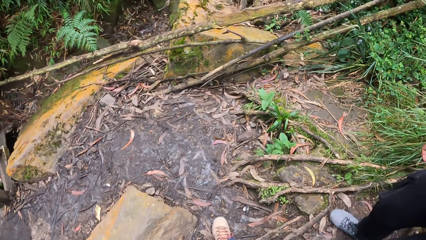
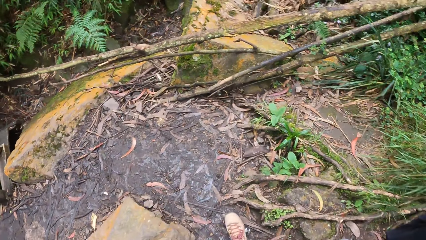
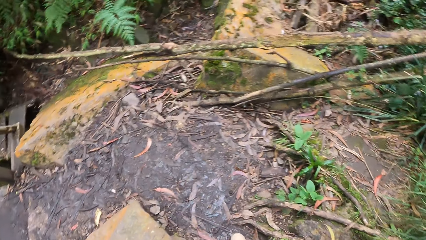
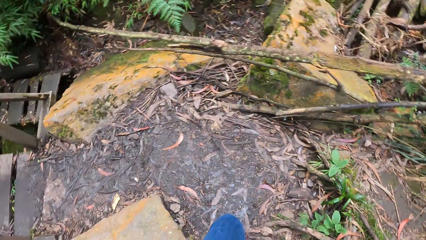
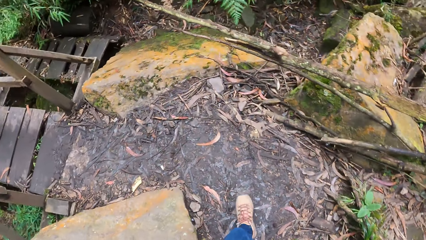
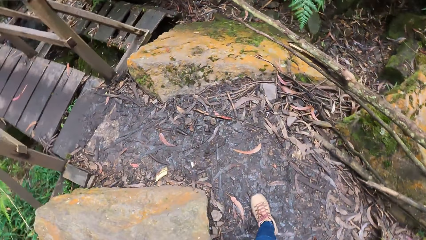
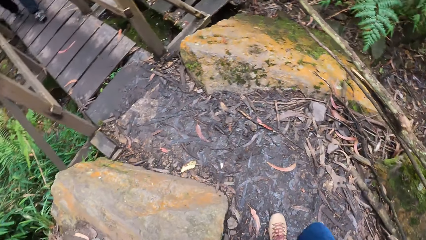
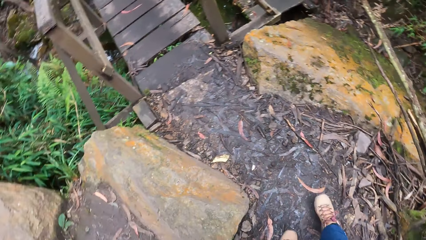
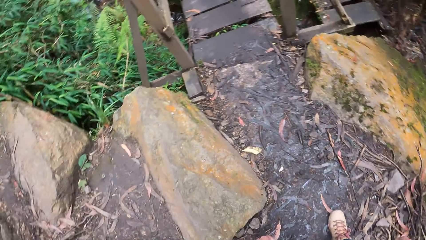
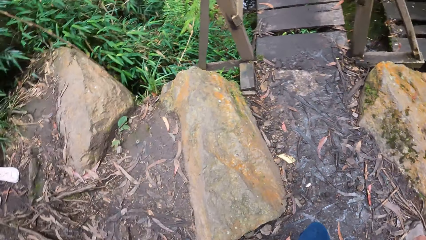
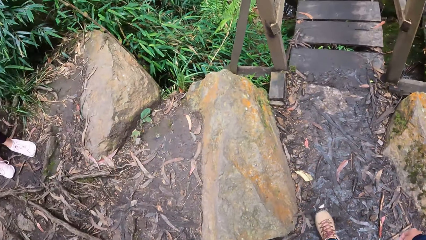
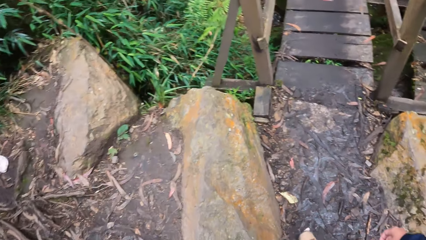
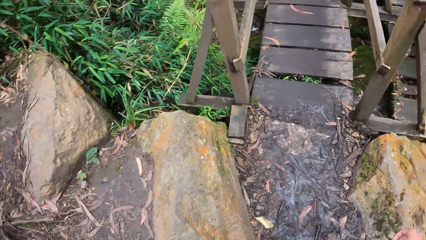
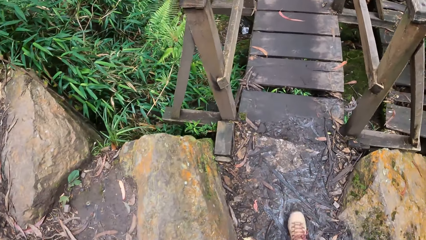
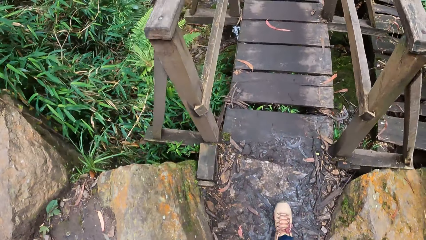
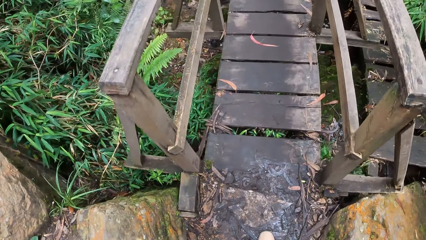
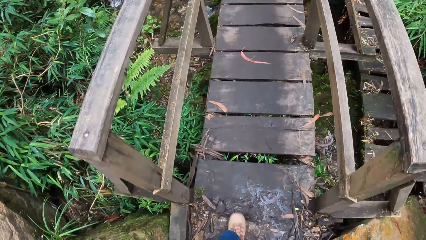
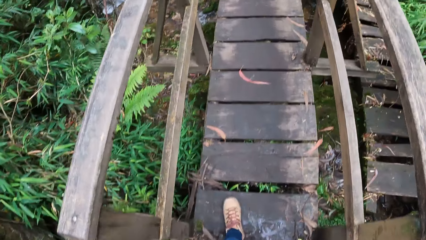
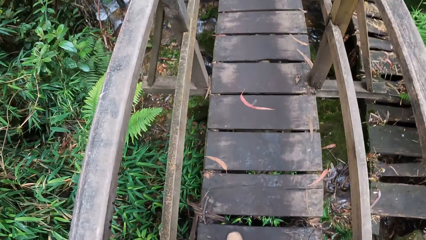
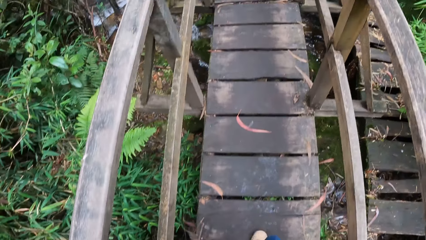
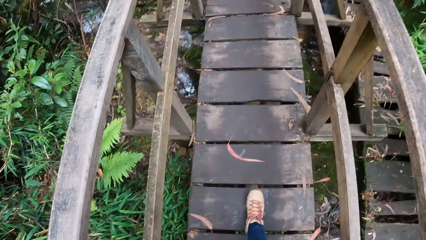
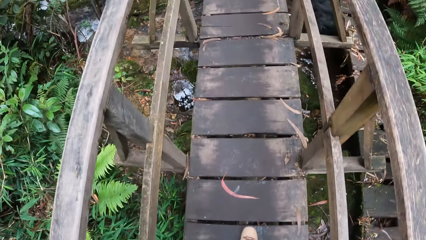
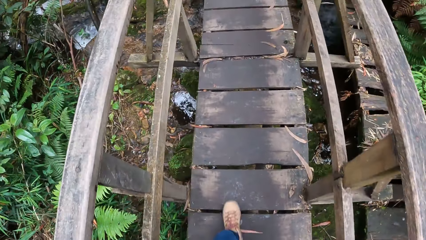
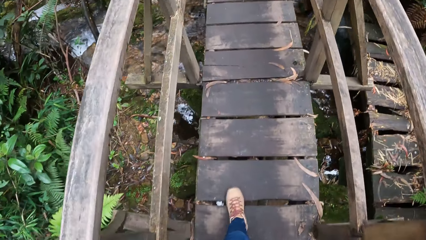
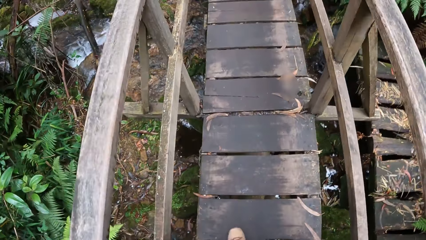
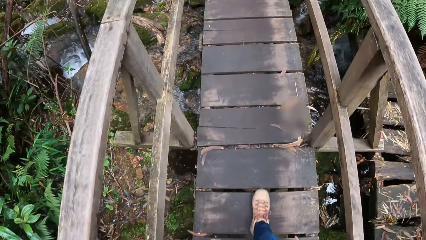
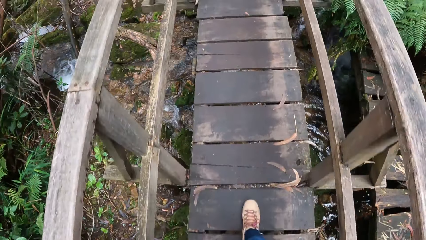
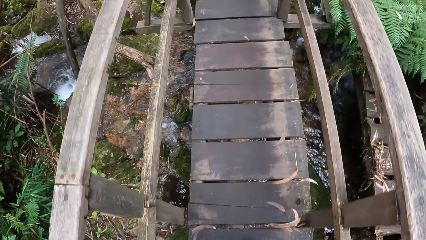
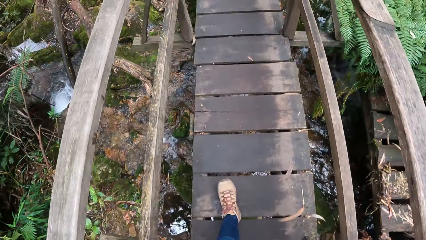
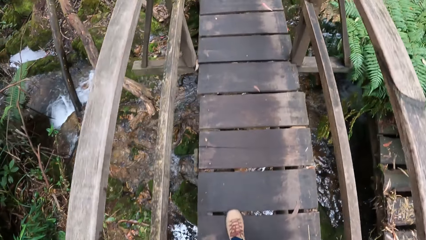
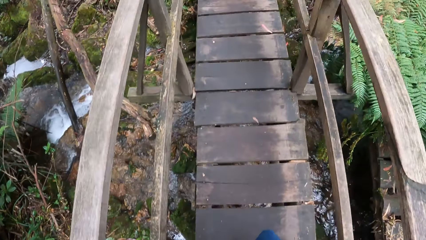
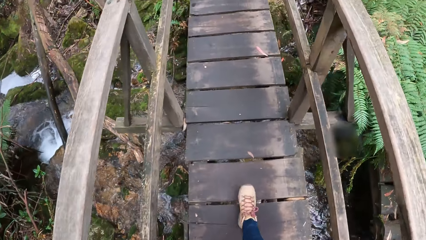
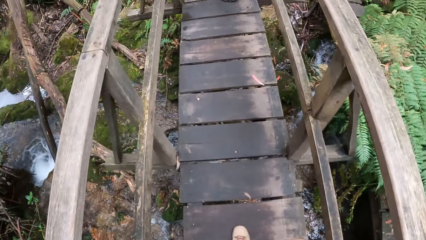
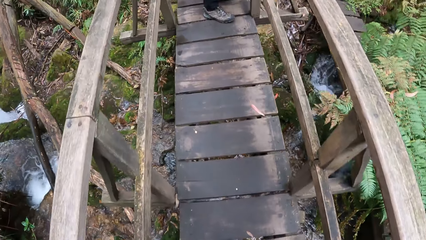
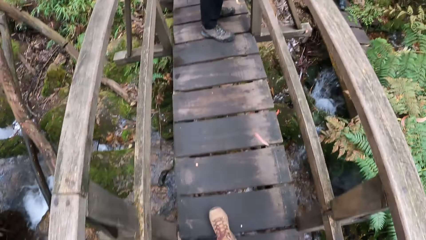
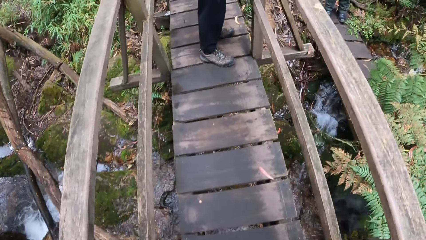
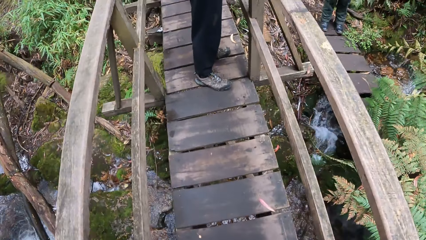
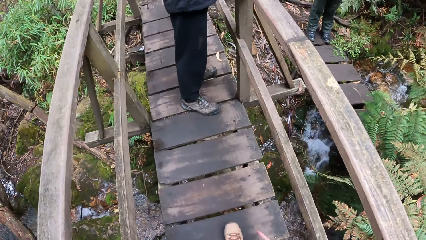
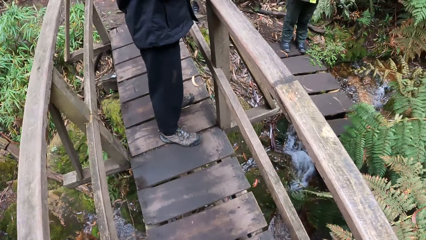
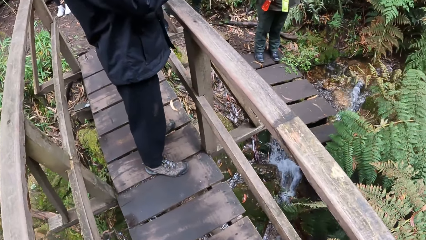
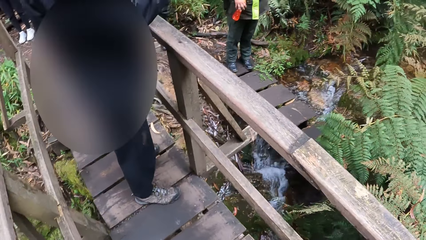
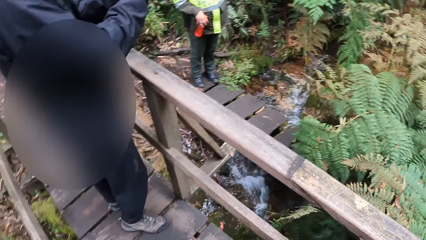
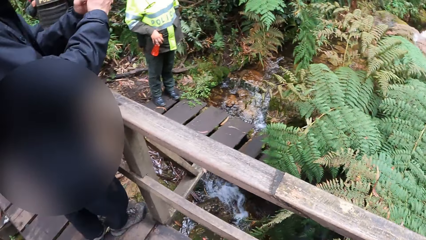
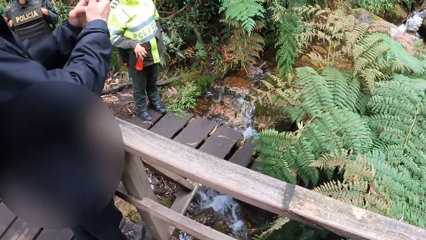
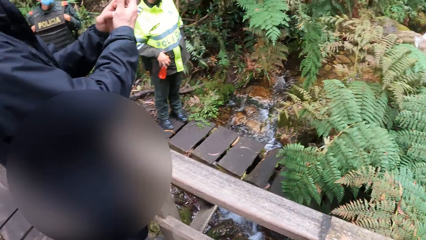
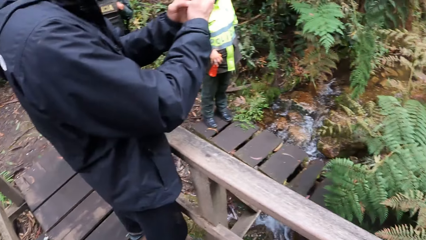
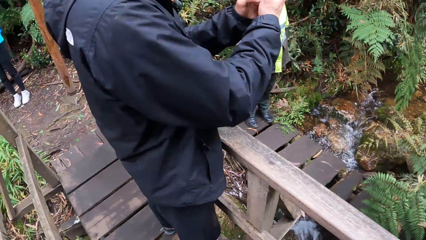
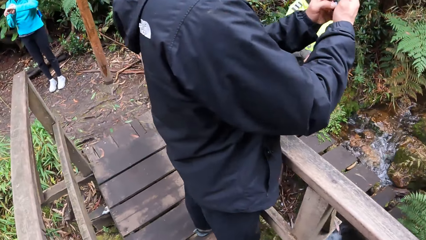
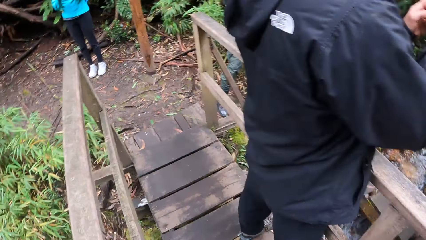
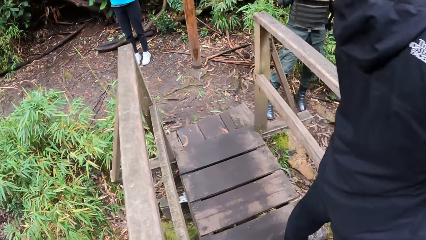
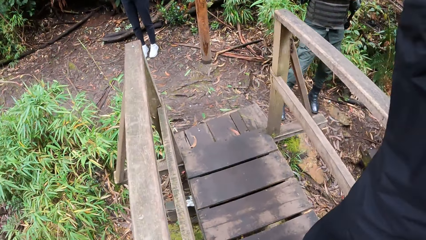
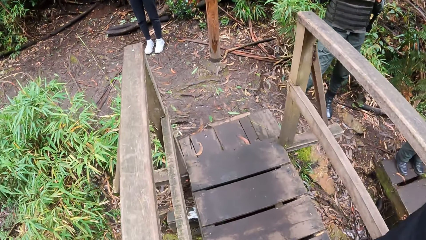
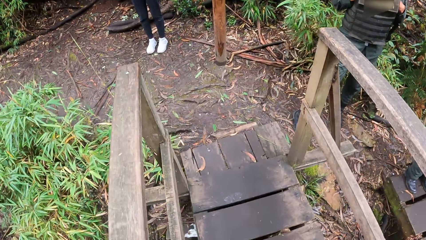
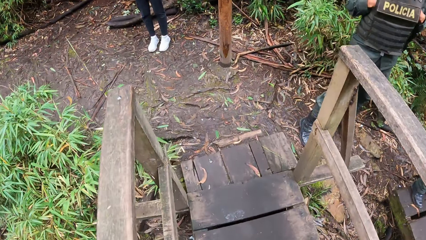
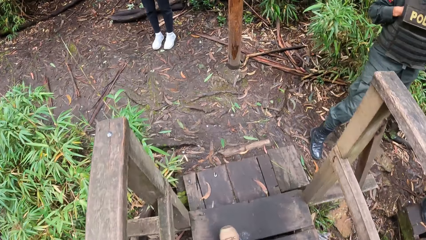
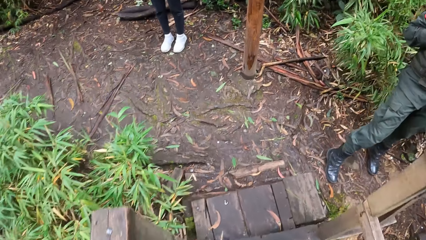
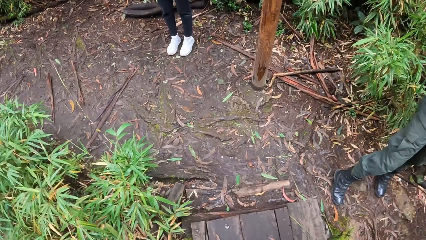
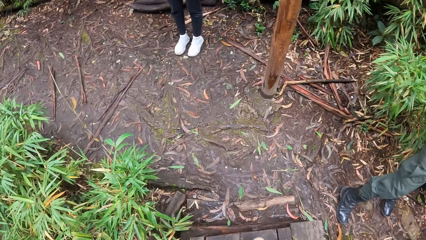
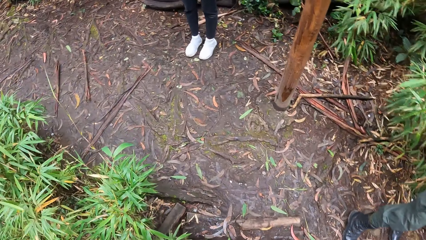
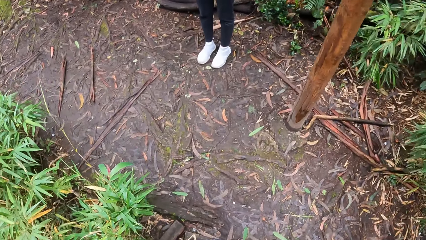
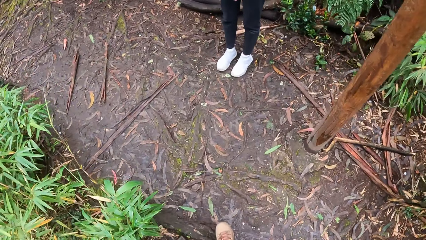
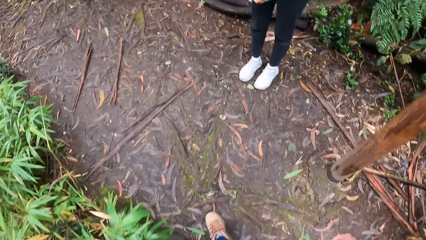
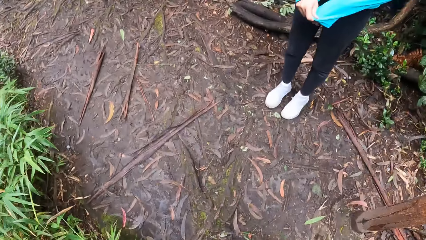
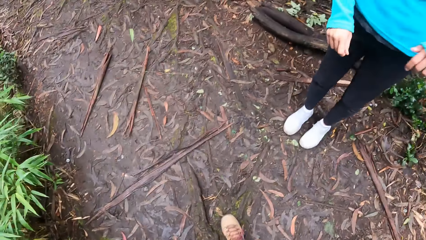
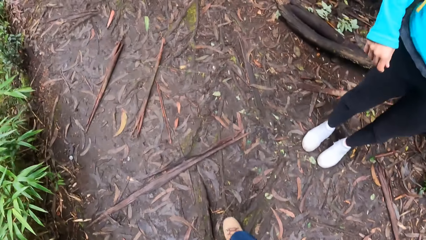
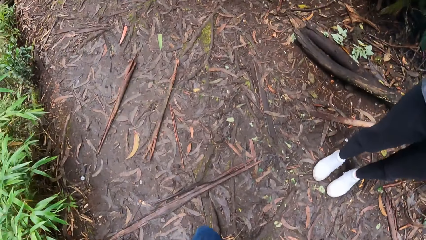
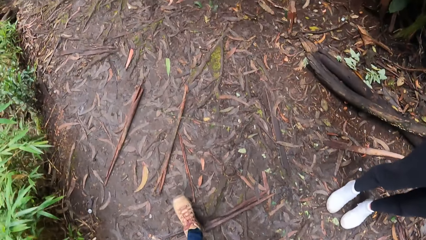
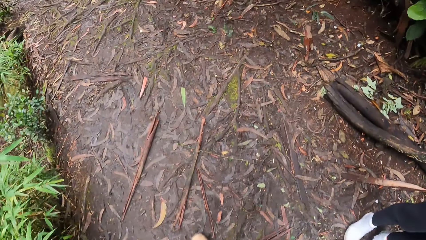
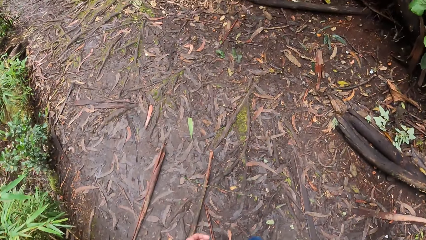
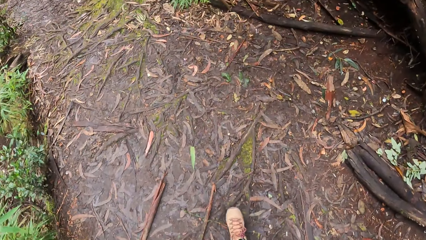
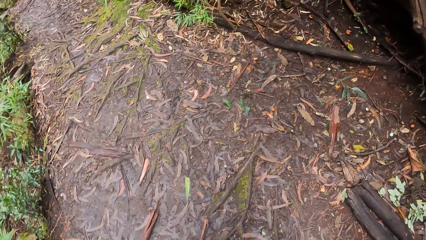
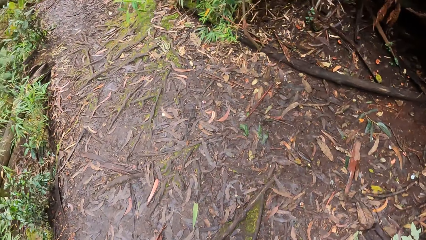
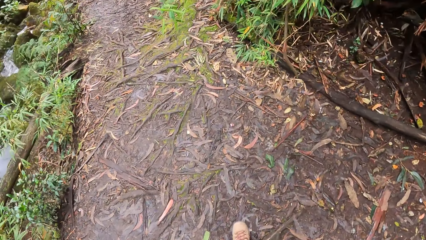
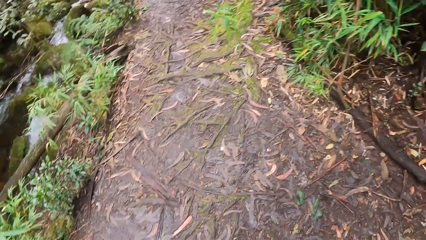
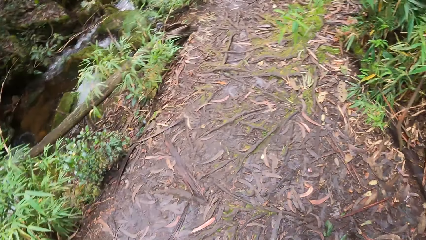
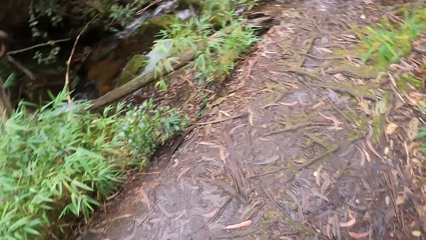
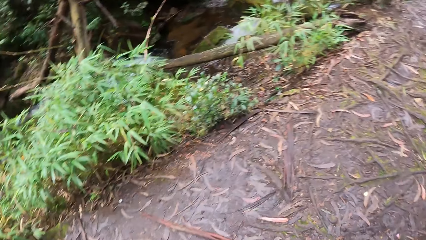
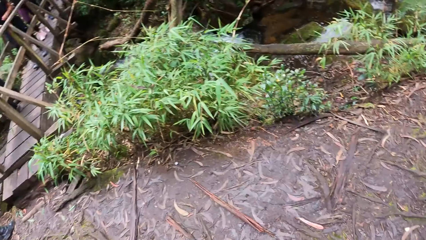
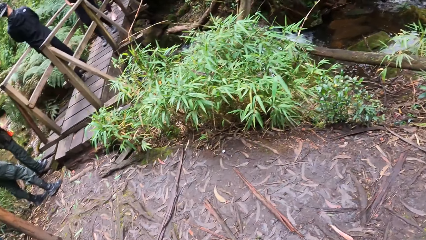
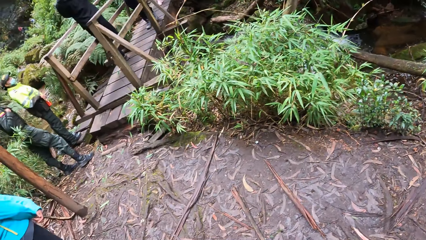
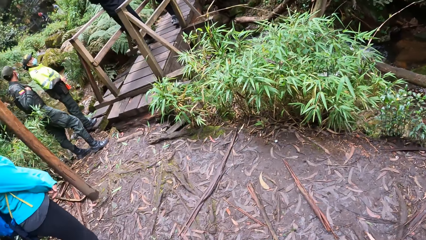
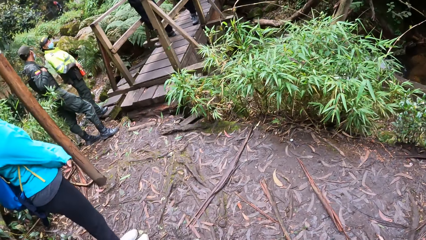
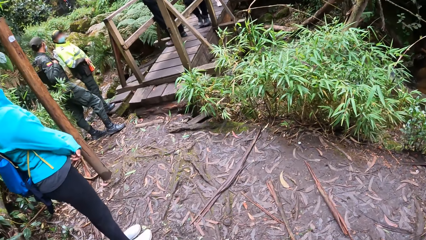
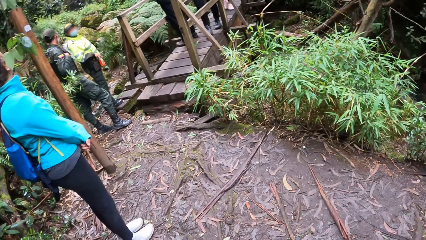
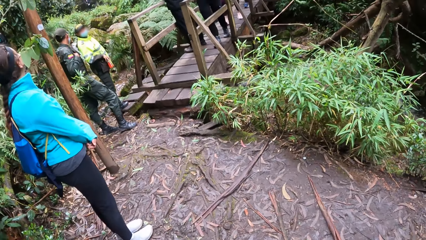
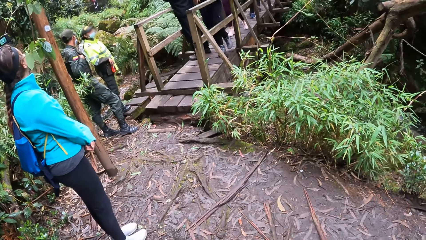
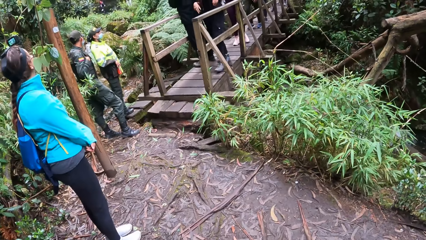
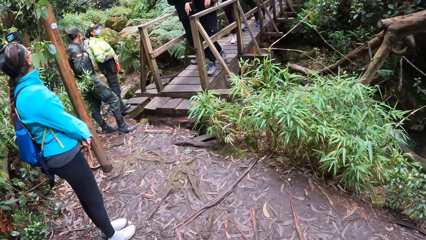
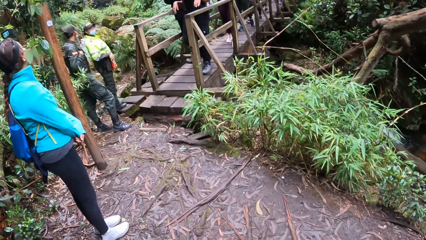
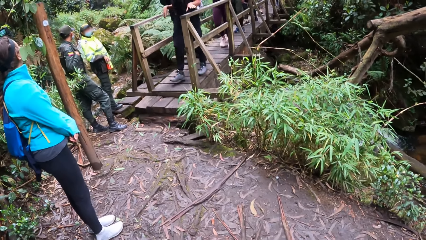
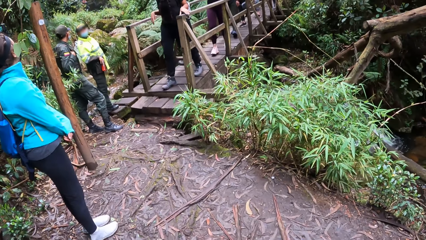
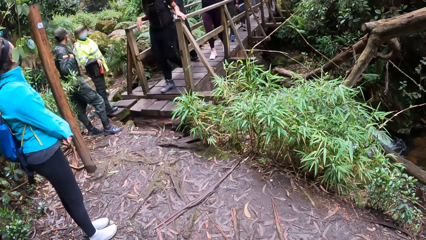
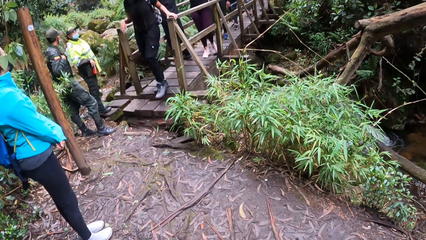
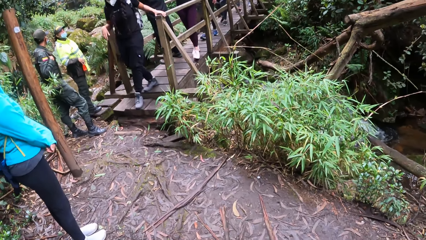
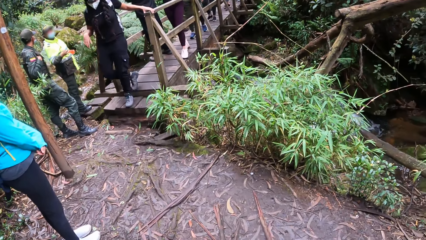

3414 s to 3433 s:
The camera wearer walks on a wooden bridge. A man takes a photo. The camera wearer walks across the bridge. They walk along the path with a woman, another woman, a third woman and a man. They stare down. They look around the forest.
